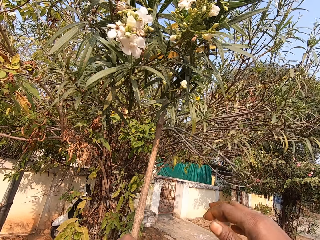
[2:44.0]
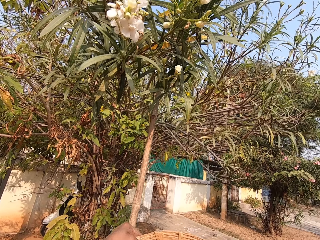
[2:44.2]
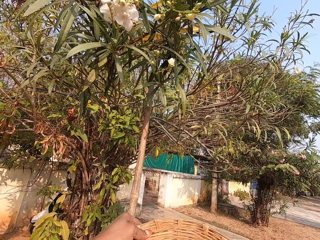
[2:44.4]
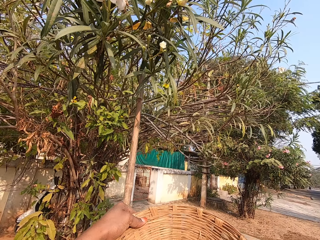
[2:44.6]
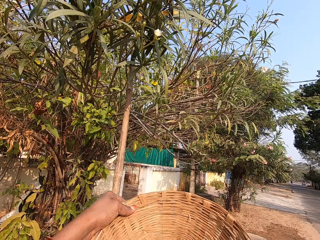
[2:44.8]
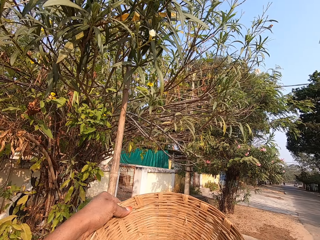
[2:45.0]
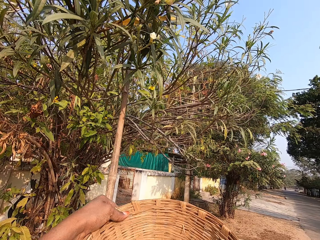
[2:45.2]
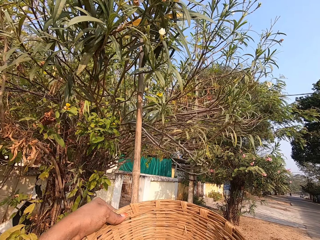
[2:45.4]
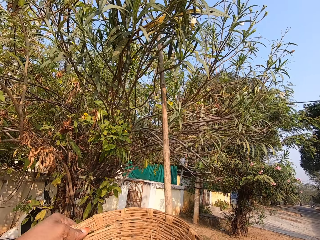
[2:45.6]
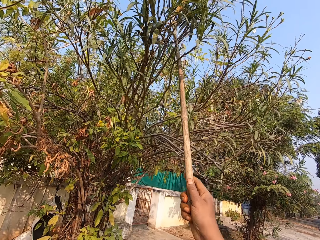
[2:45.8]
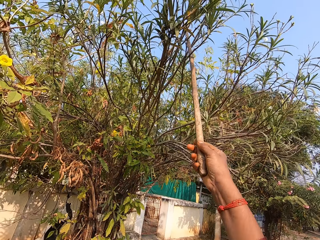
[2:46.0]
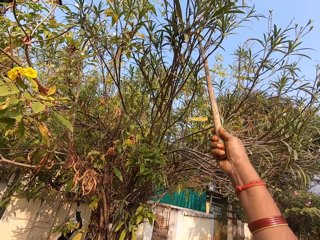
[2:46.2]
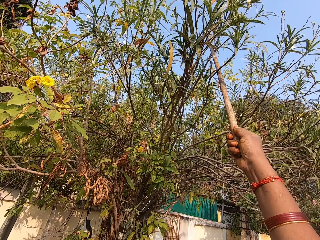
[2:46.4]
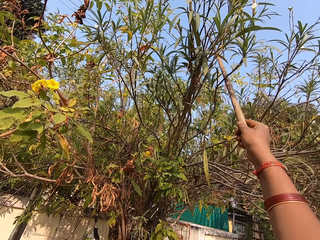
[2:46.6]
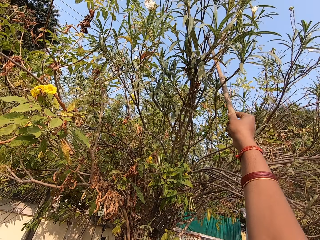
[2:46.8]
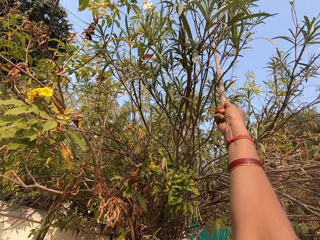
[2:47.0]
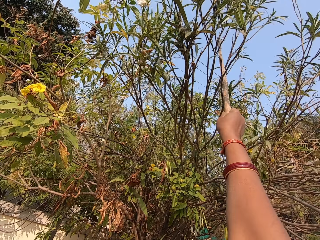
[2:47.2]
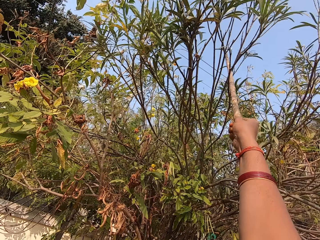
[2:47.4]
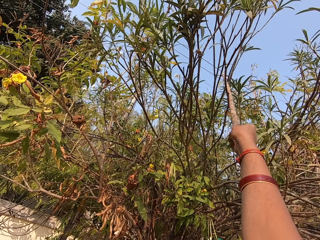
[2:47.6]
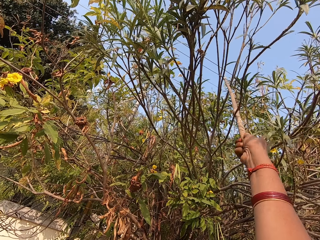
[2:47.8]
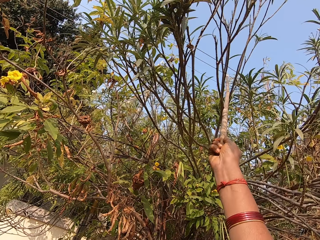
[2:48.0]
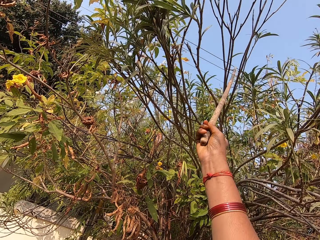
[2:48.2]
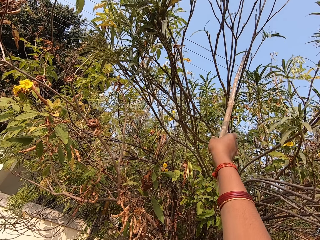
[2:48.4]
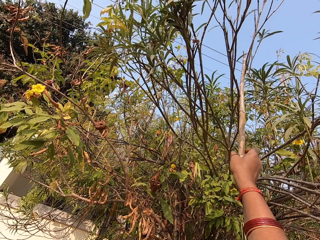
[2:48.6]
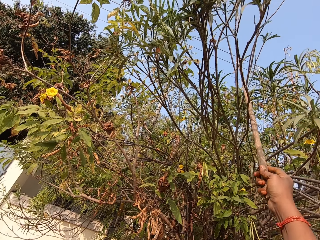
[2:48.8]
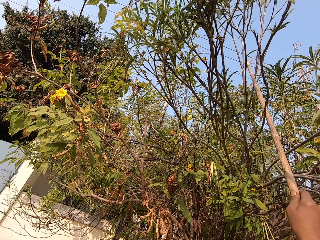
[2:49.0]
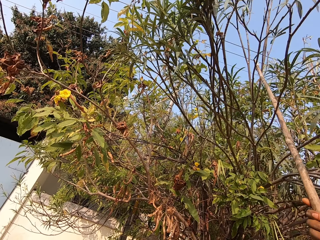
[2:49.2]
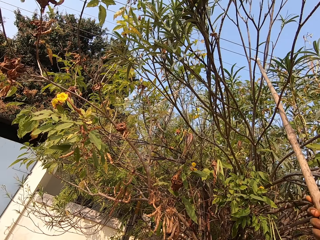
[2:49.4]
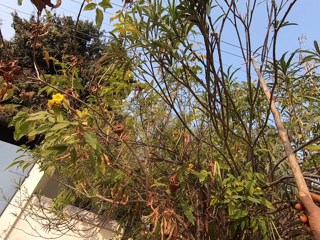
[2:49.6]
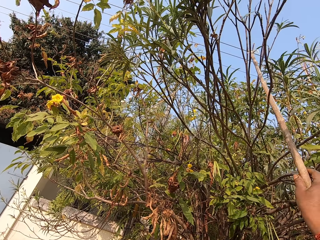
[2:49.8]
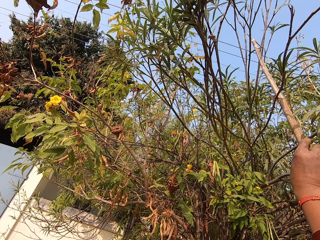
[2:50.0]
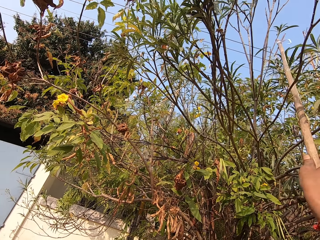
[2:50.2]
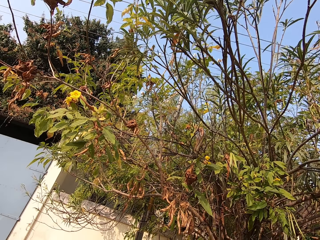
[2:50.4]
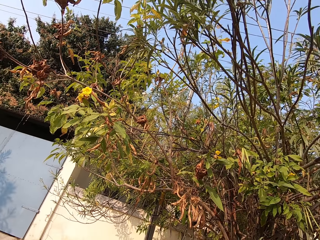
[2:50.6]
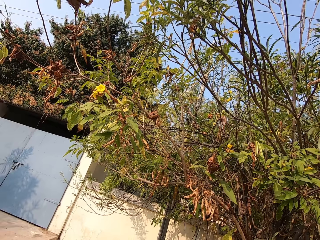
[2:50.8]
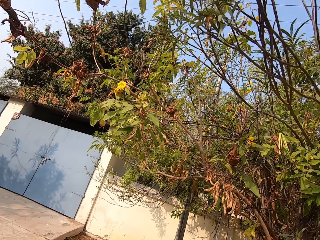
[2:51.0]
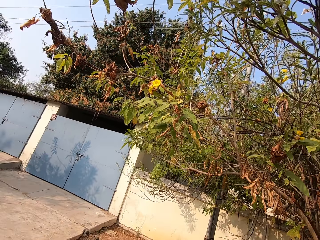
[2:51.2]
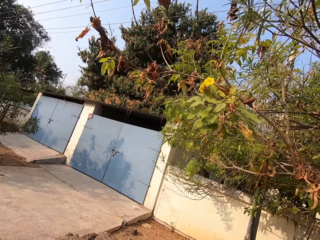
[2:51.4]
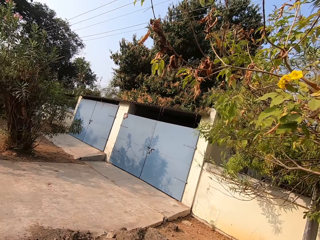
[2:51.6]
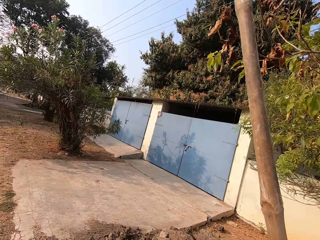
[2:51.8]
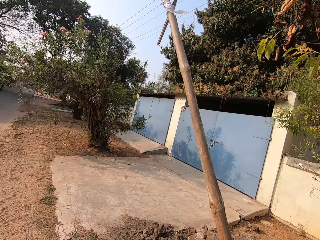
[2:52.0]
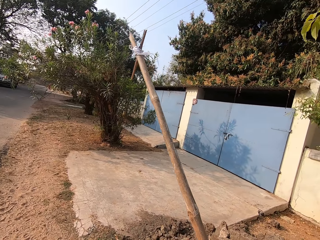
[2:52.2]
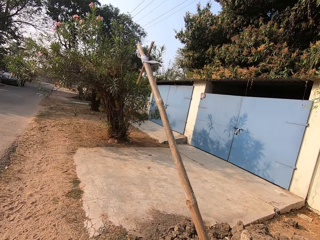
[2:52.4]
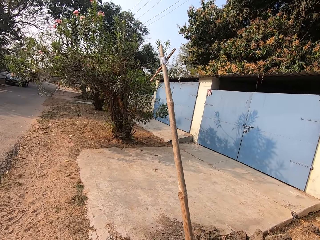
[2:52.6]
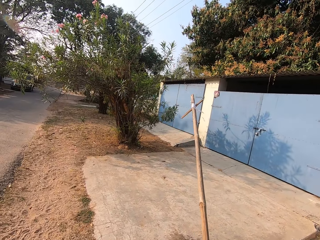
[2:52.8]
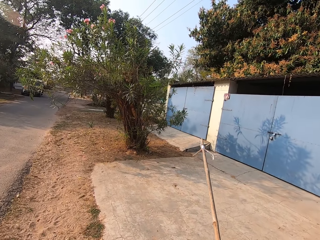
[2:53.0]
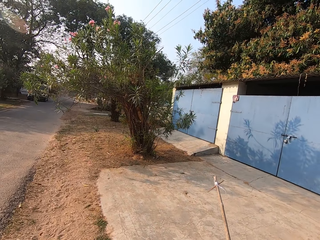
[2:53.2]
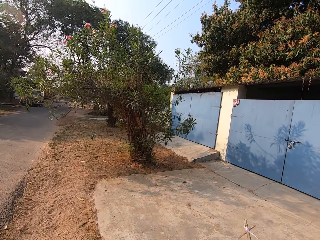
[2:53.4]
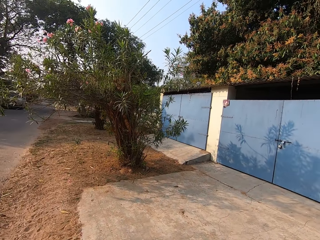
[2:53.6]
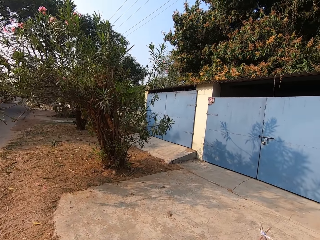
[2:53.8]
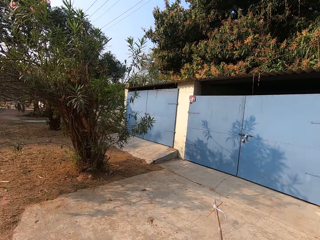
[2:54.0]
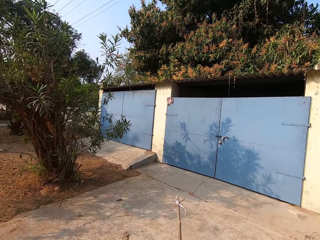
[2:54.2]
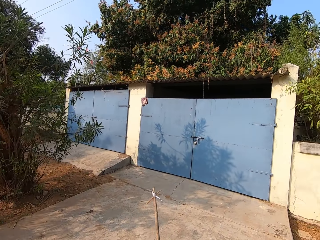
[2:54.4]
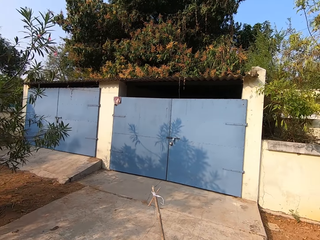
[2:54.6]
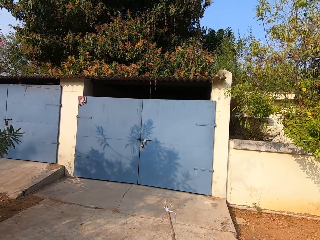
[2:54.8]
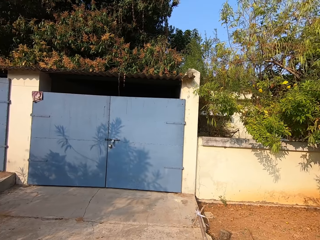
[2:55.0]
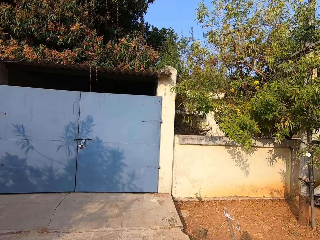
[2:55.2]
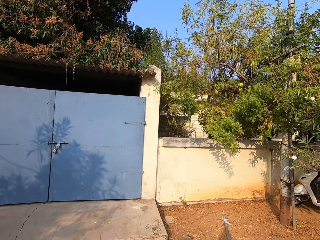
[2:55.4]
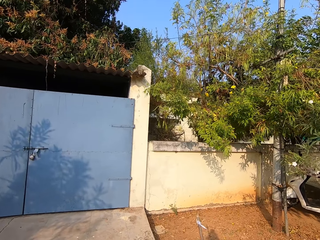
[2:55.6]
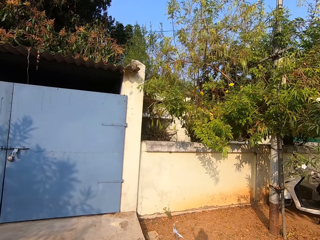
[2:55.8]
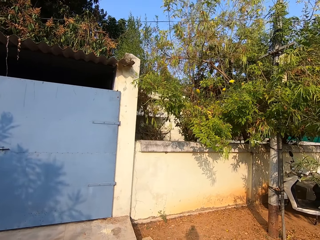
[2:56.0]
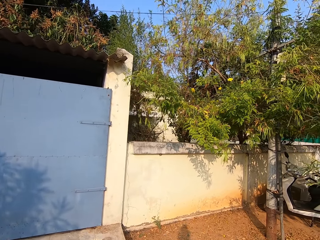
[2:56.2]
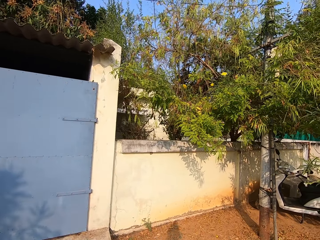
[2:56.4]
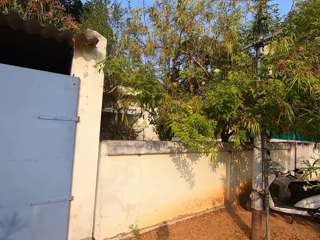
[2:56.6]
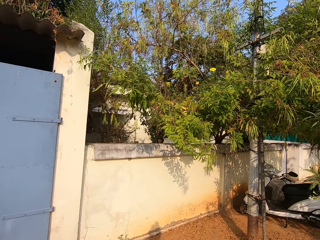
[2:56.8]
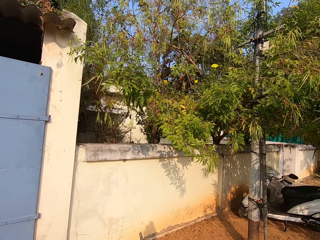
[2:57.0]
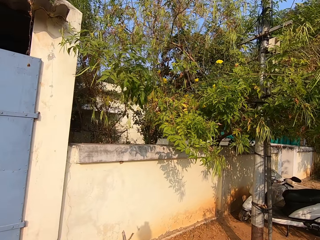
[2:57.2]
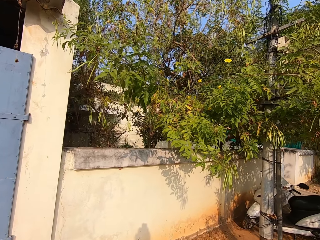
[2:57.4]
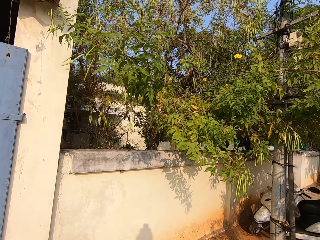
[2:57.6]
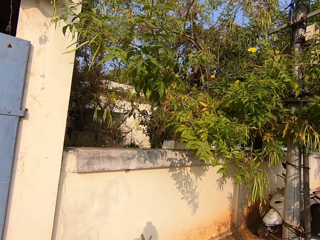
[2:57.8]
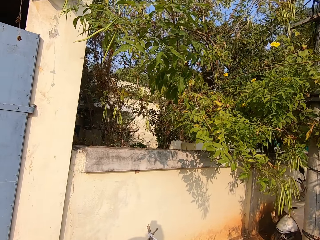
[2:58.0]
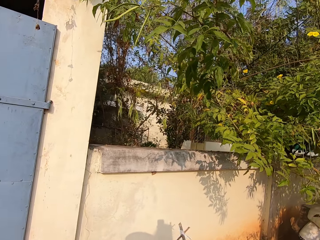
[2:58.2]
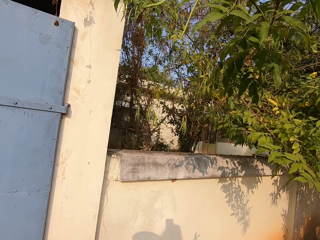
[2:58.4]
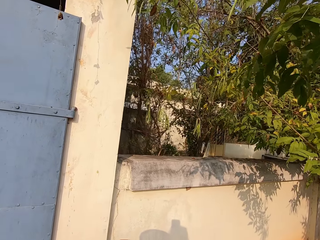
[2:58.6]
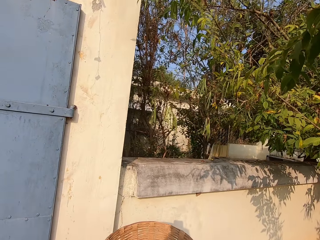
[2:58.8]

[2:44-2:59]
The camera wearer drops the flowers in his right hand into the basket in his left hand. He removes the rod from the branch of the tree with his right hand. He walks towards the fence of a house with the basket in his left hand and the rod in his right hand. He walks to the other side.

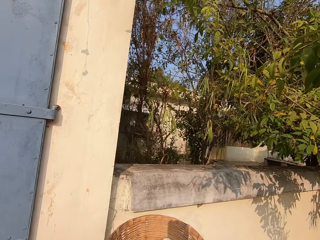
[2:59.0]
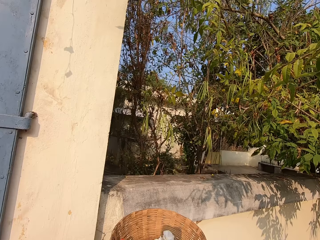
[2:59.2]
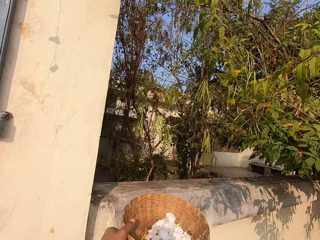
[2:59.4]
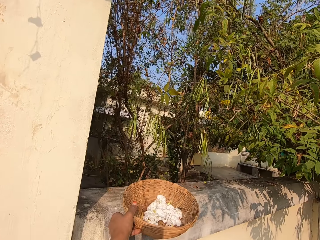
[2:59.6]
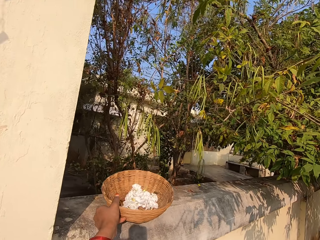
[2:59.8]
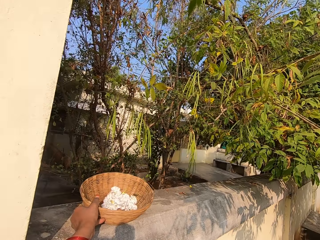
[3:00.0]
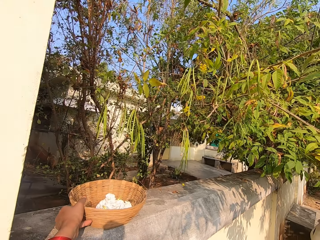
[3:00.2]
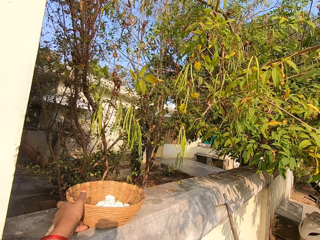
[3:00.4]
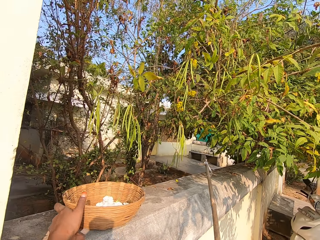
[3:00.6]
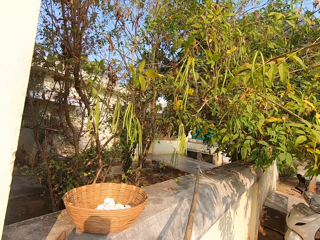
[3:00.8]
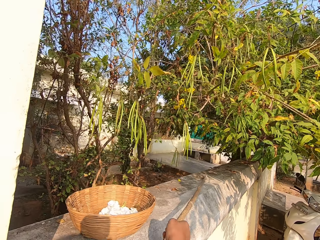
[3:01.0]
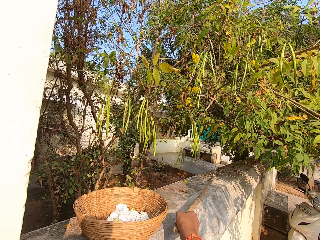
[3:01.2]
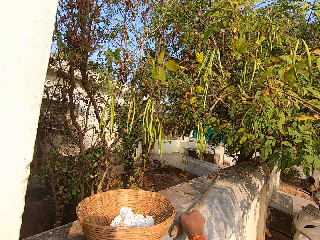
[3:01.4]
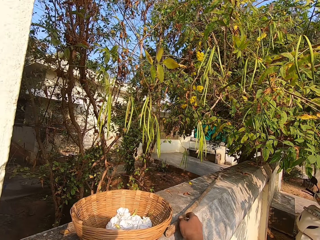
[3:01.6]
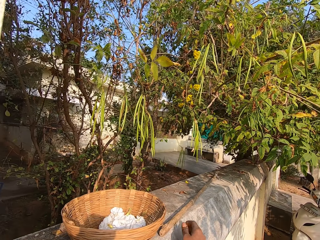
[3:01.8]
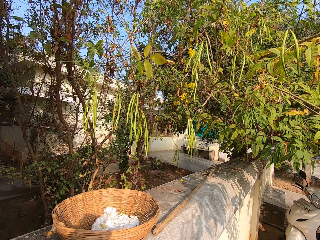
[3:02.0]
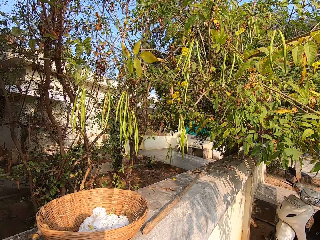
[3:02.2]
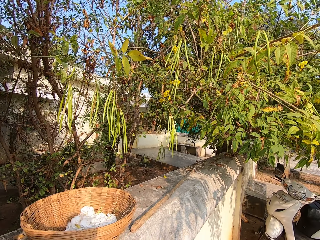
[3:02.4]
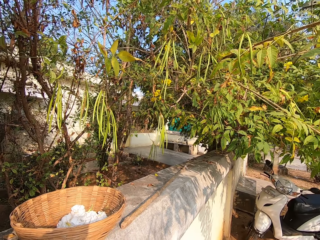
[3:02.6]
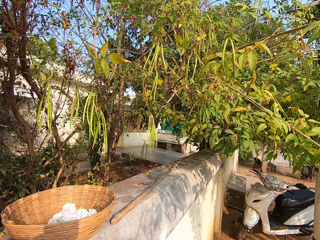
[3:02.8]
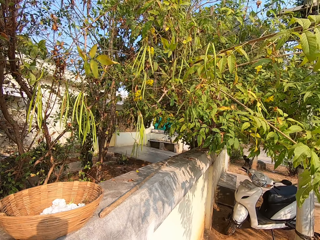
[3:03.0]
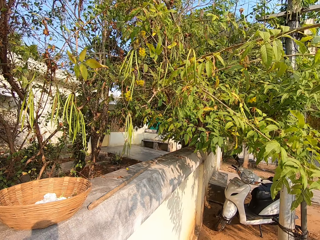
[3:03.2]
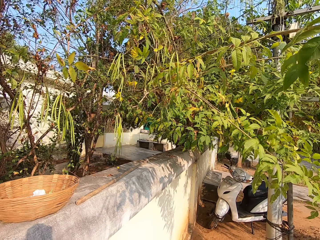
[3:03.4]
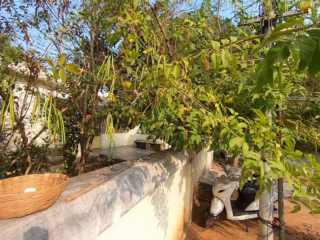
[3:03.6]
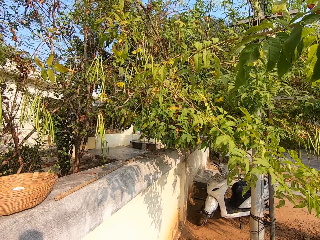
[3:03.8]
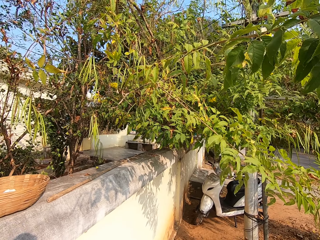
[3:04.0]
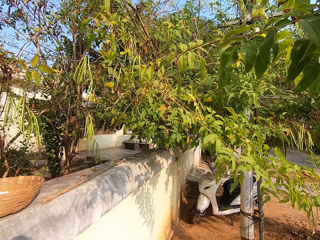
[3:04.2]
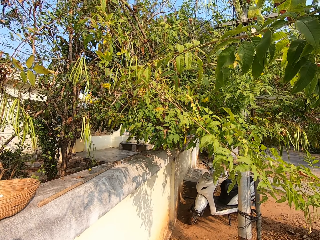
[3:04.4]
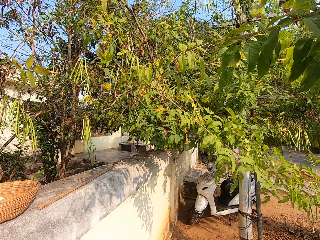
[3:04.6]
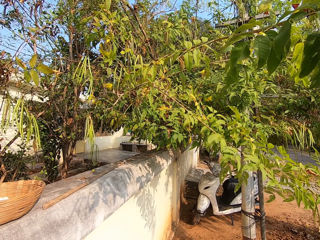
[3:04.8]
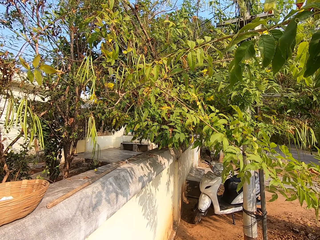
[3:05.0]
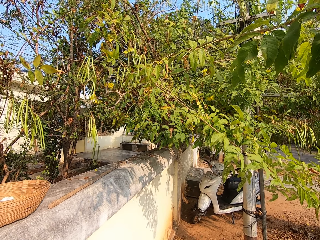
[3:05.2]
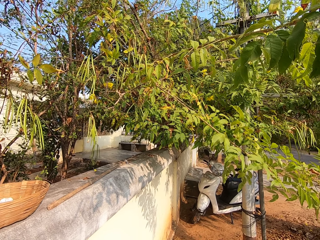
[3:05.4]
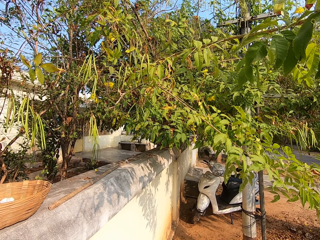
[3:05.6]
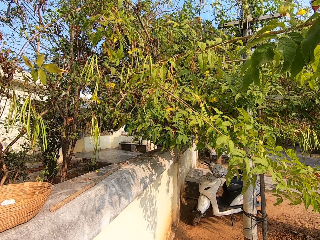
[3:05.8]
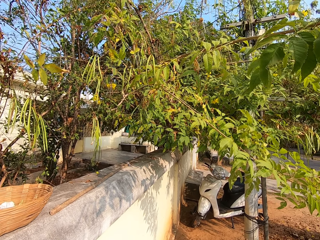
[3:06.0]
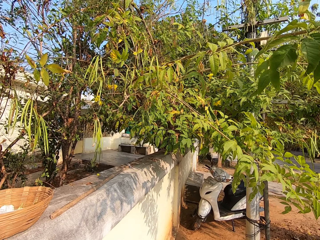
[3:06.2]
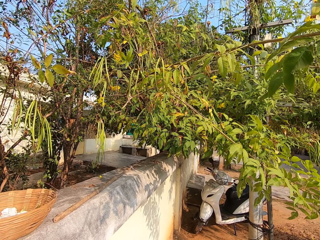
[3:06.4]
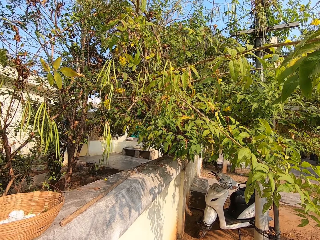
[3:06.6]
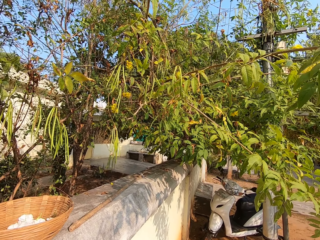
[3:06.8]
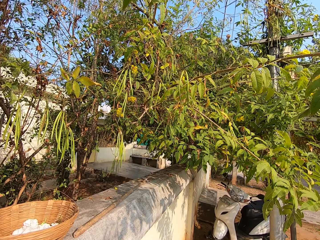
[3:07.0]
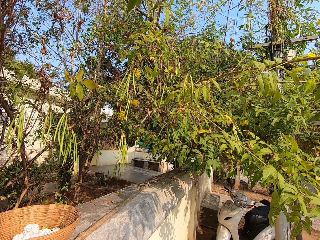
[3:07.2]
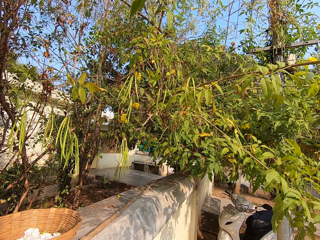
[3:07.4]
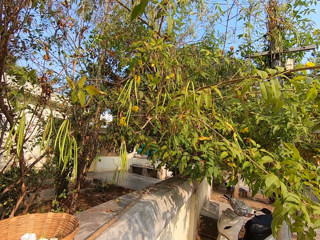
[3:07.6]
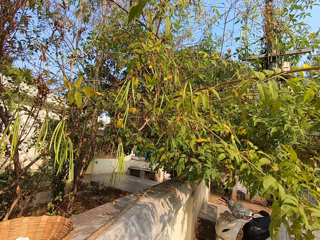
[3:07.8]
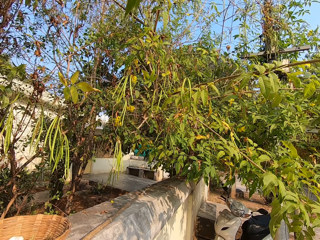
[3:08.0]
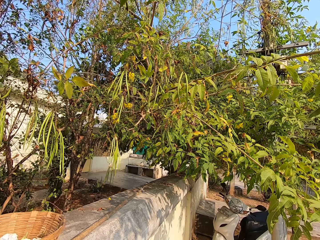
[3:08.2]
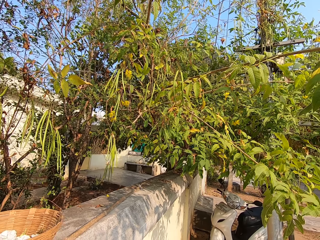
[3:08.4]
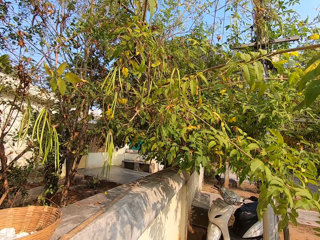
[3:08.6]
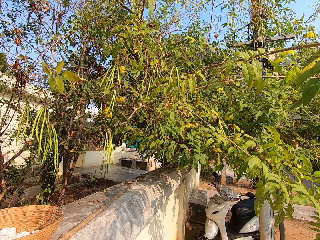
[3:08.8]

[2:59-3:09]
The camera wearer drops the basket in his left hand on the fence of the house. He drops the rod in his right hand on the fence of the house.
